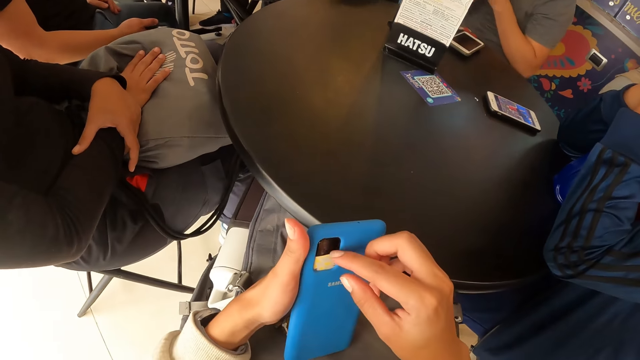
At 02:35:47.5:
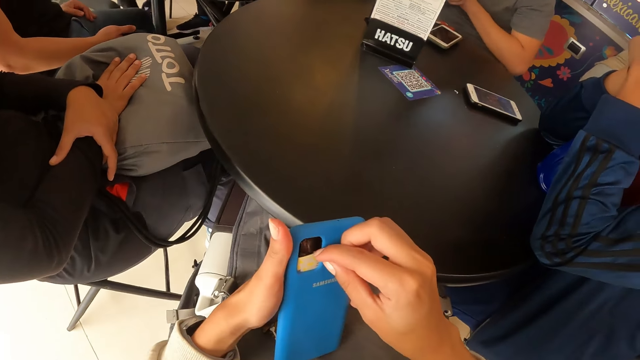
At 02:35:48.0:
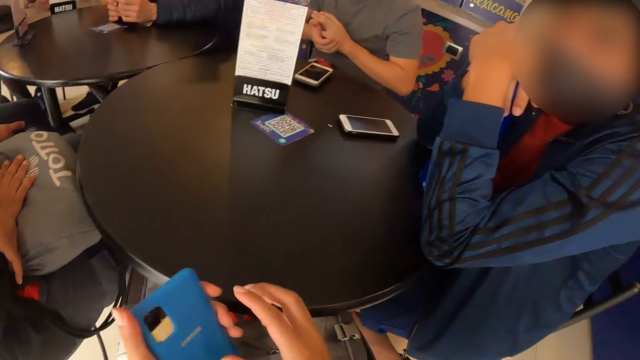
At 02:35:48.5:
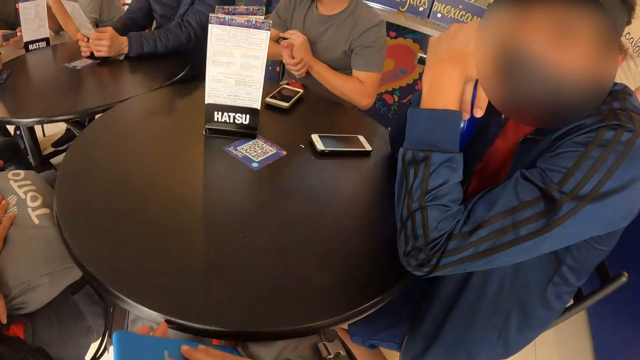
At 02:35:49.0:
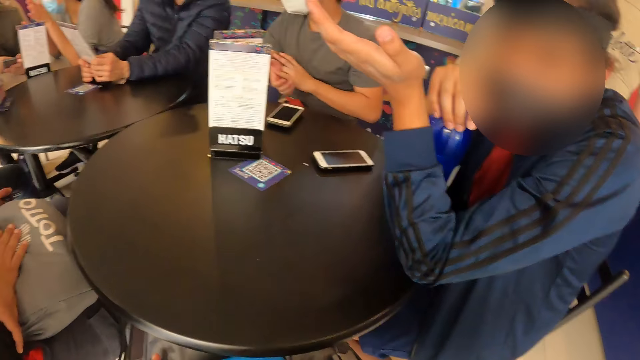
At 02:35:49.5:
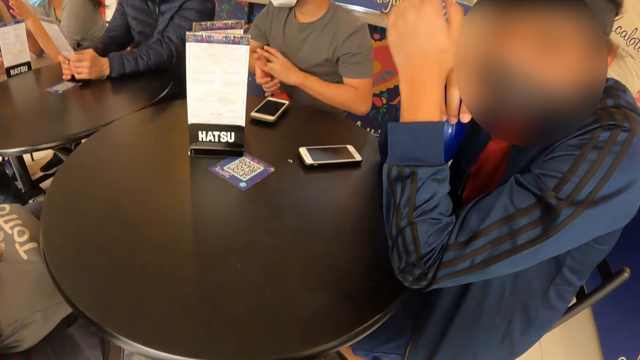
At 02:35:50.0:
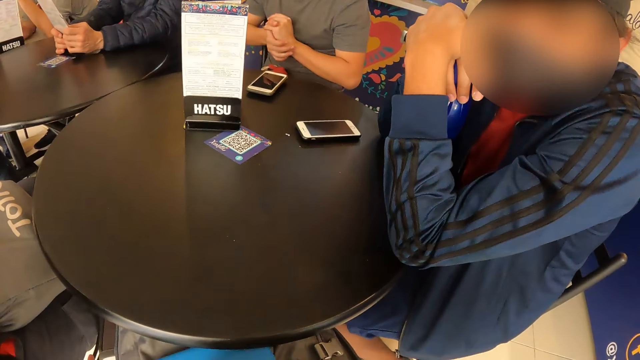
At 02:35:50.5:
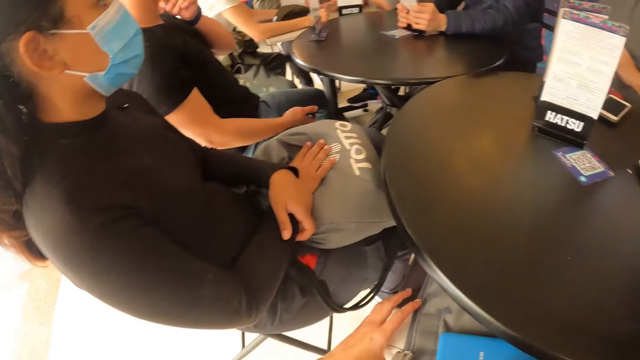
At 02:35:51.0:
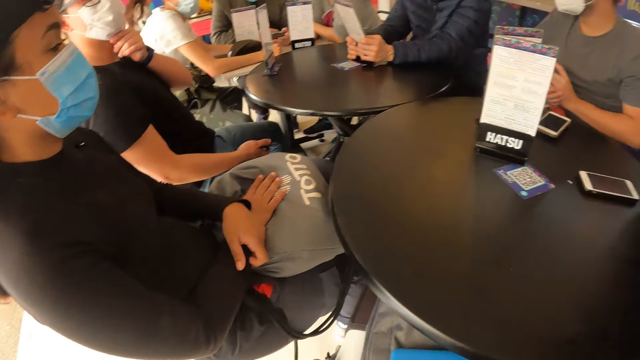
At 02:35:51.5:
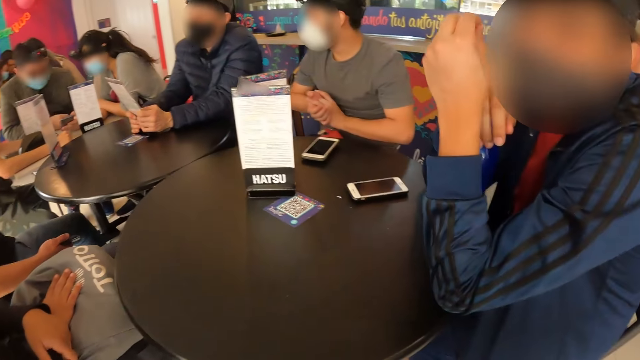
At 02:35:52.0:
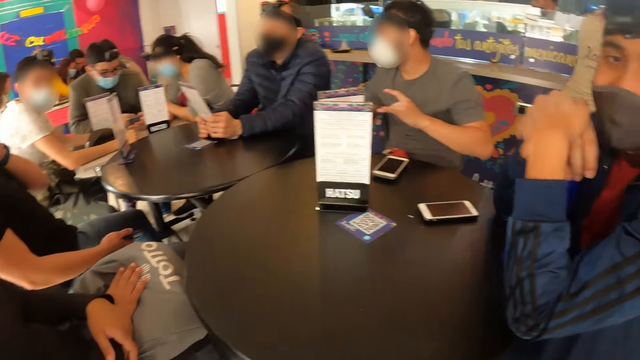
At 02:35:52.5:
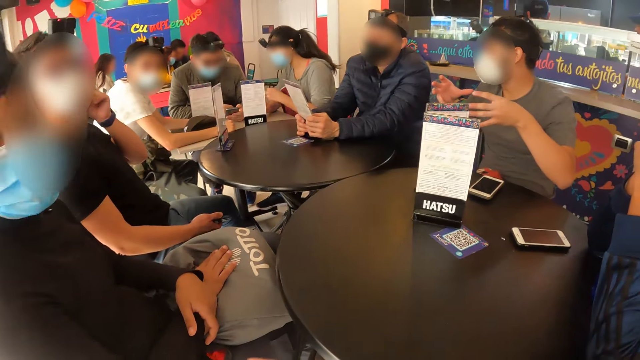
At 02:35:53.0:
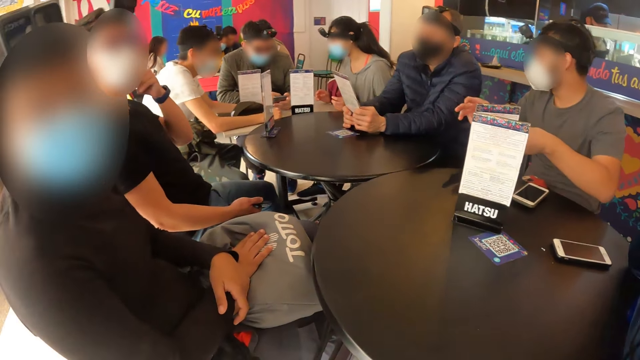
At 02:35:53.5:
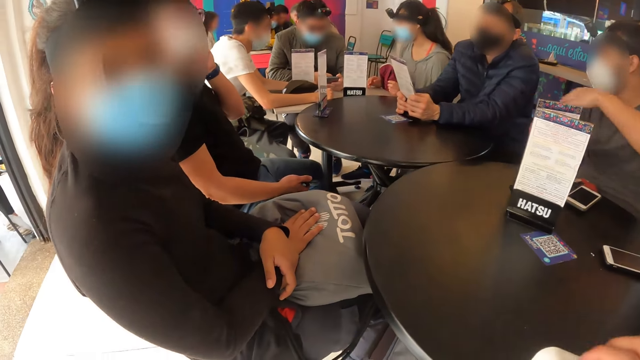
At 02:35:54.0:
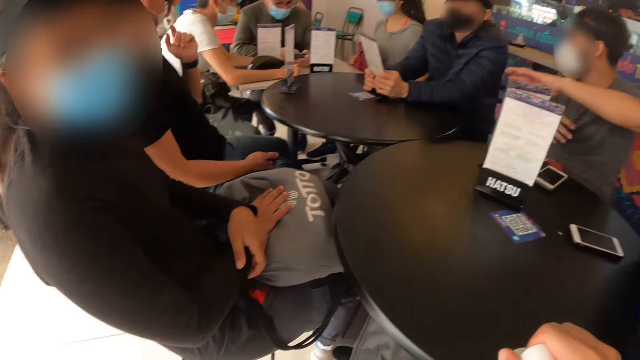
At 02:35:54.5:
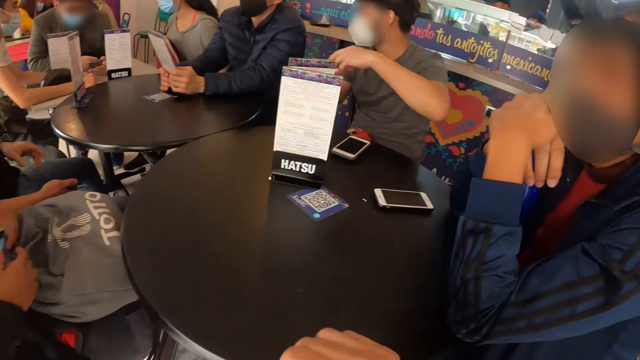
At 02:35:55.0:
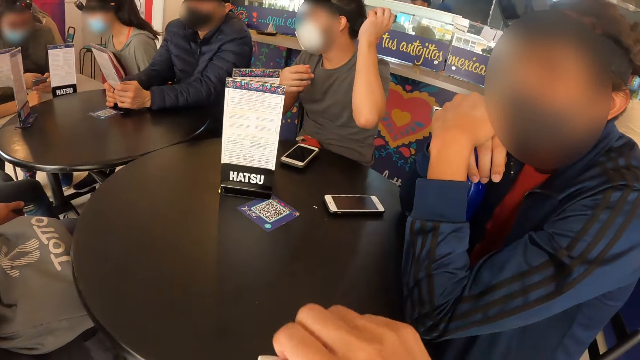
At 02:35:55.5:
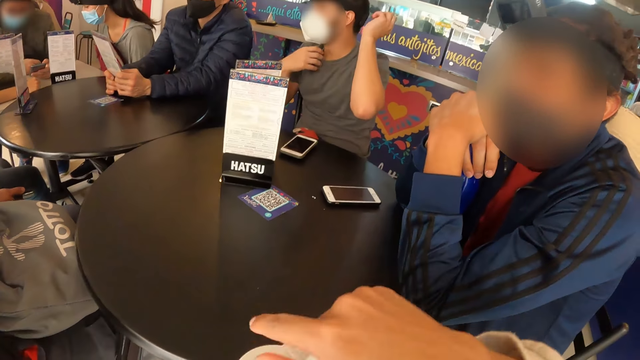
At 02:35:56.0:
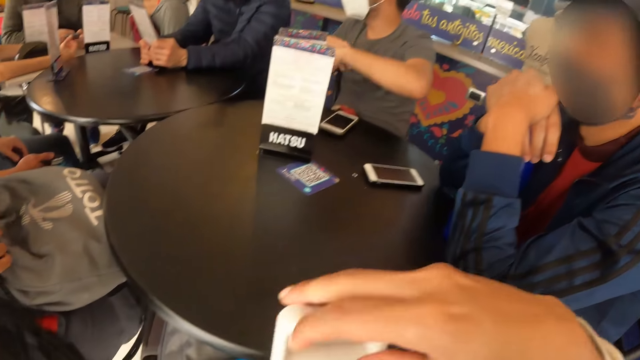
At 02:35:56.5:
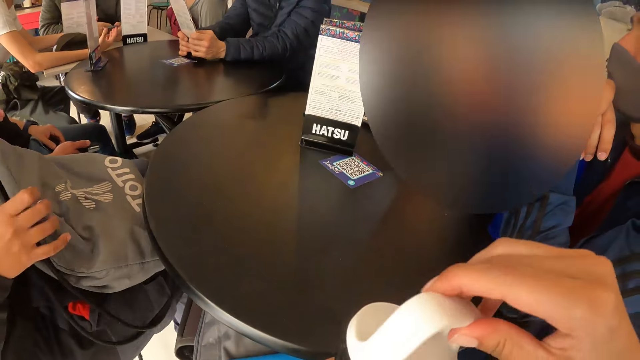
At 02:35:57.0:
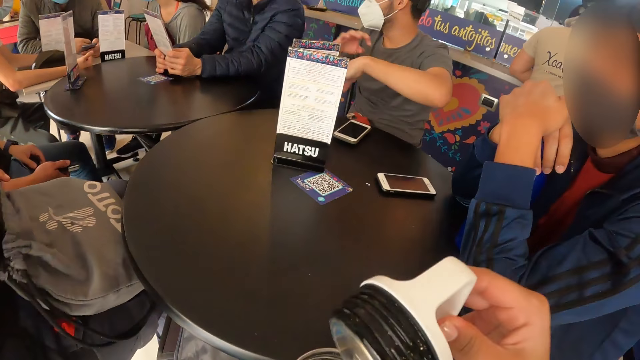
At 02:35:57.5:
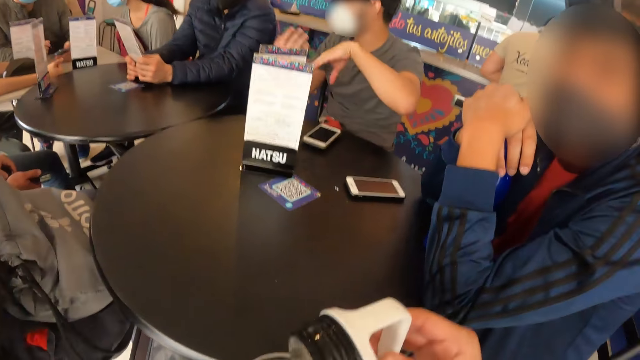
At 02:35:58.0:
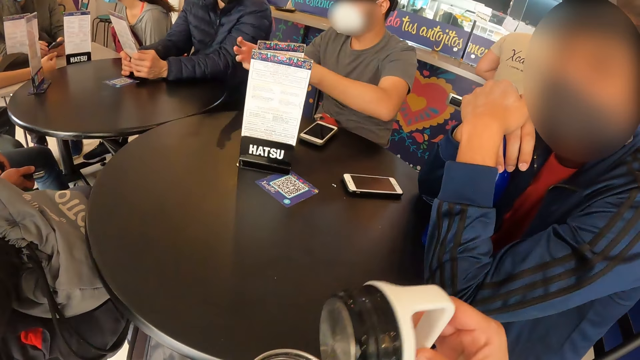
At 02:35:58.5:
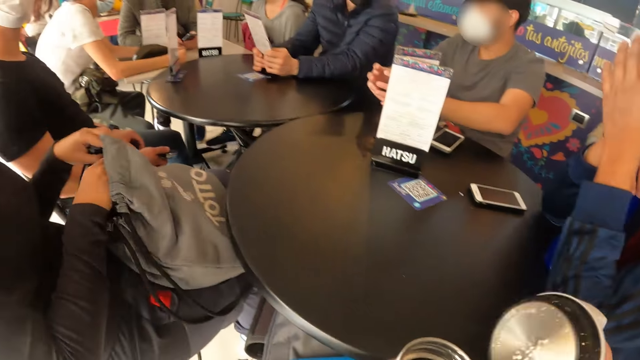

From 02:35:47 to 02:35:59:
The camera wearer drags a paper on the phone. He interacts with a man. He drops the phone in both hands on the bag on his lap. The man converses with the camera wearer. The camera wearer looks around. The man sways a hand. Another person sways hands. The camera wearer opens a bottle of water with his left hand with his right hand. The man converses with the camera wearer. A woman removes a bottle from the bag on her lap with her right hand.

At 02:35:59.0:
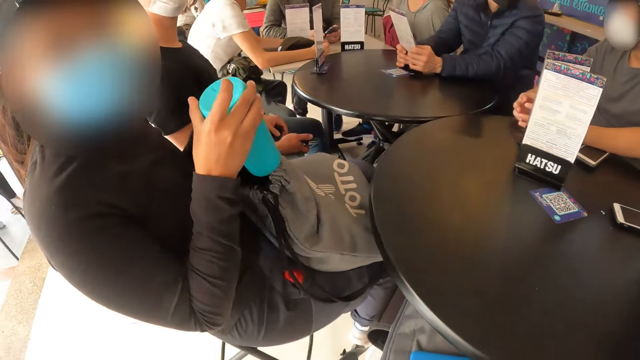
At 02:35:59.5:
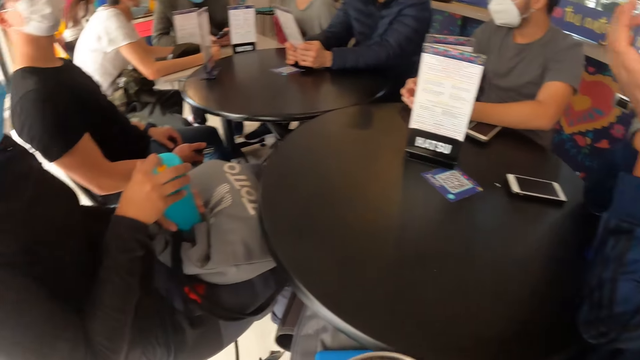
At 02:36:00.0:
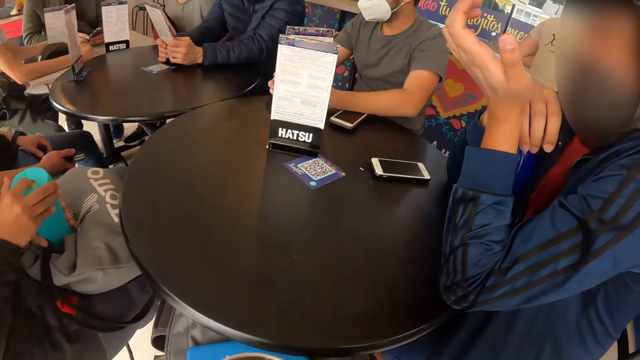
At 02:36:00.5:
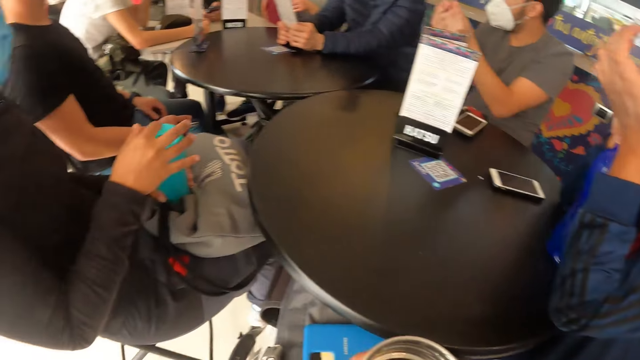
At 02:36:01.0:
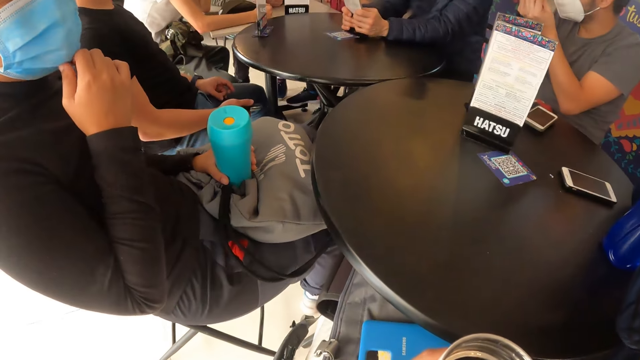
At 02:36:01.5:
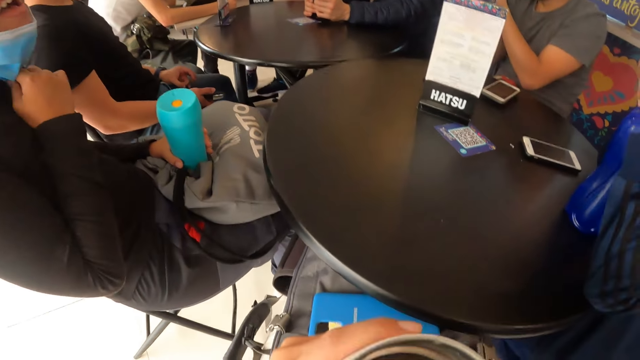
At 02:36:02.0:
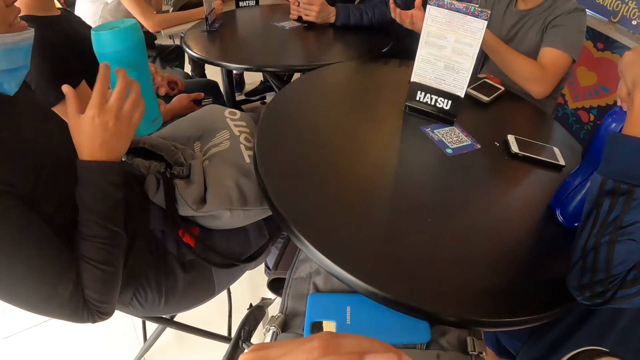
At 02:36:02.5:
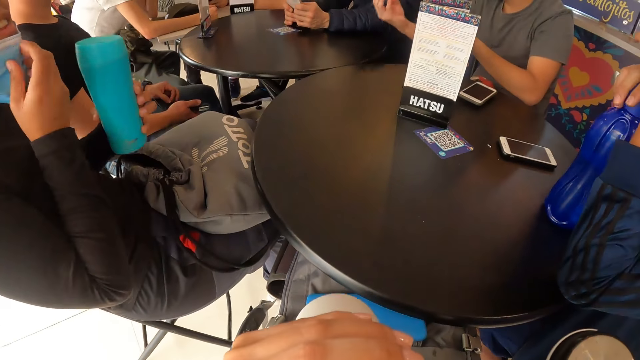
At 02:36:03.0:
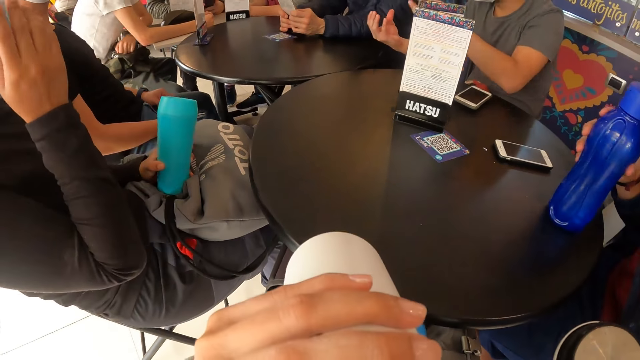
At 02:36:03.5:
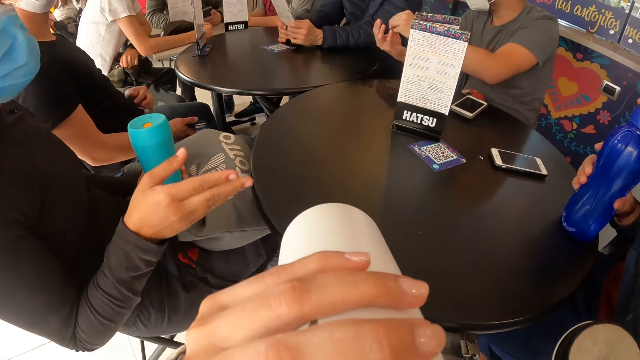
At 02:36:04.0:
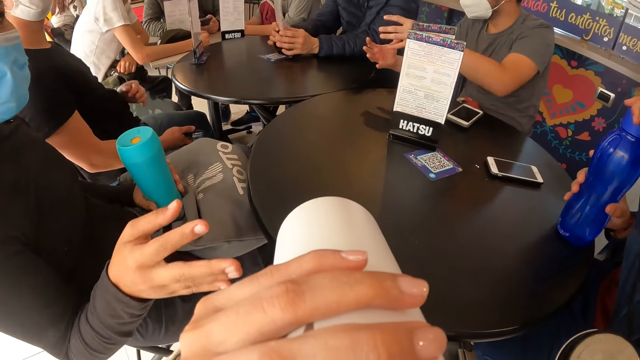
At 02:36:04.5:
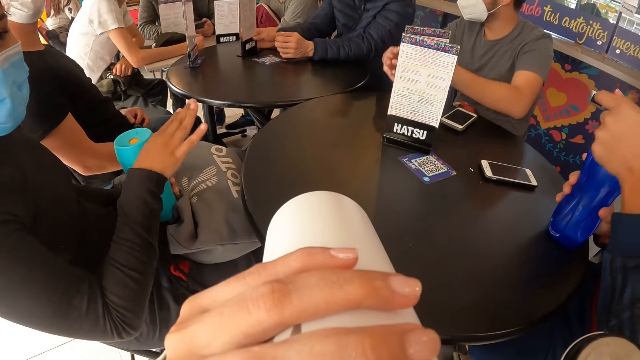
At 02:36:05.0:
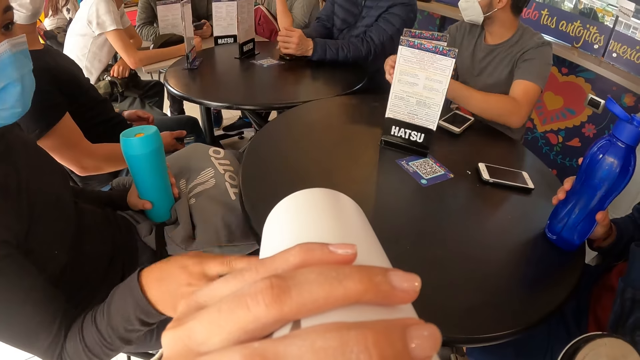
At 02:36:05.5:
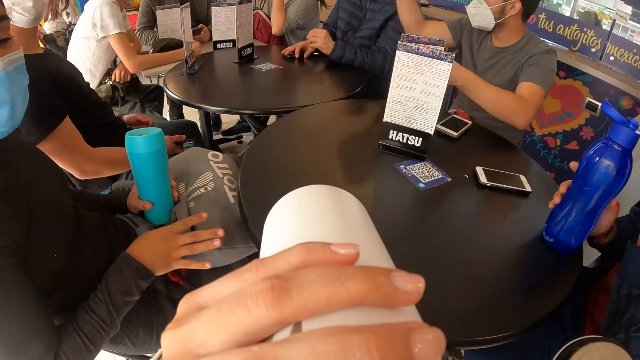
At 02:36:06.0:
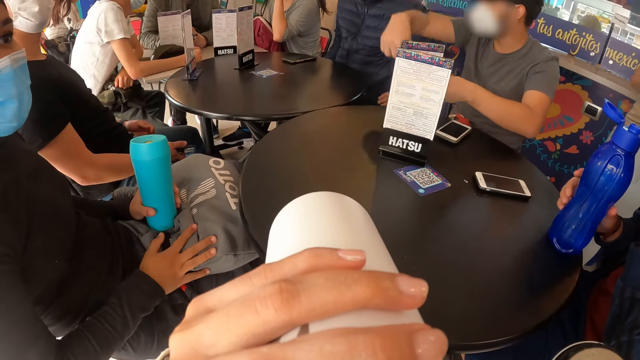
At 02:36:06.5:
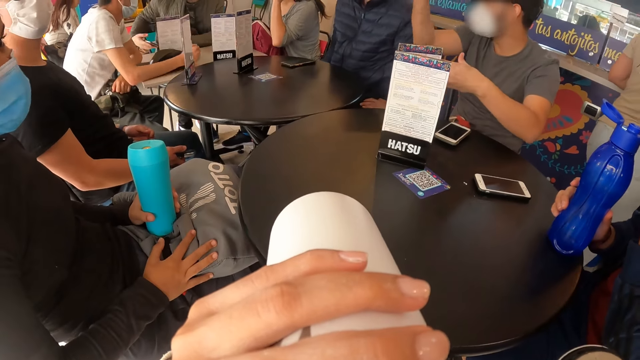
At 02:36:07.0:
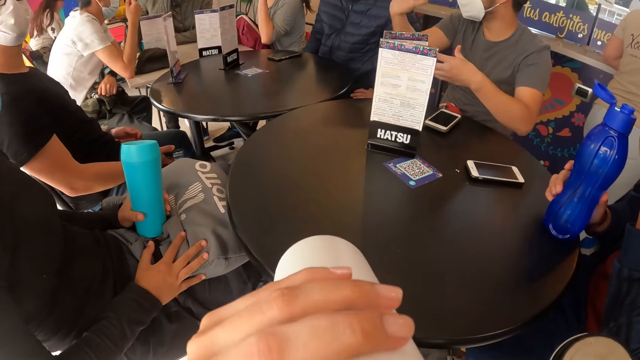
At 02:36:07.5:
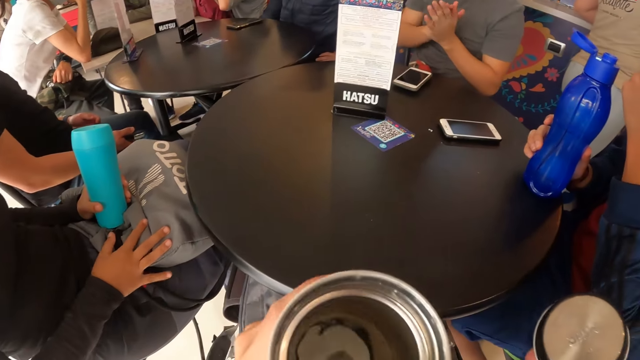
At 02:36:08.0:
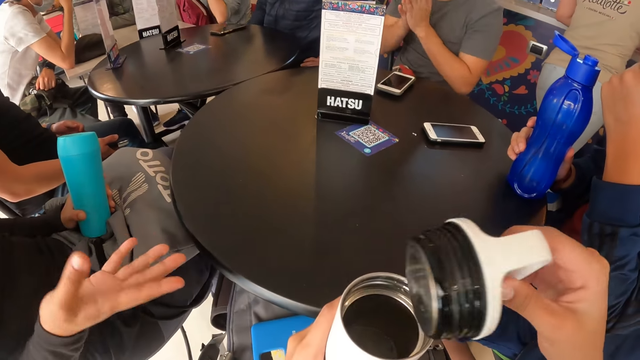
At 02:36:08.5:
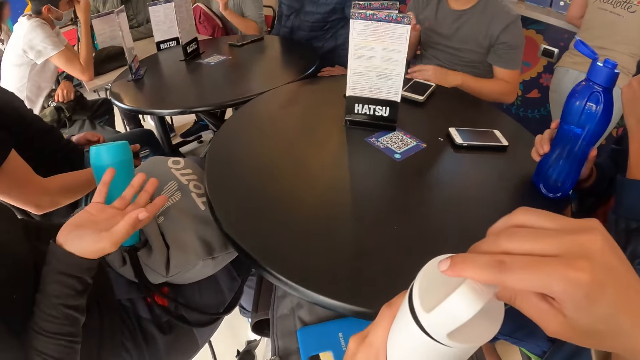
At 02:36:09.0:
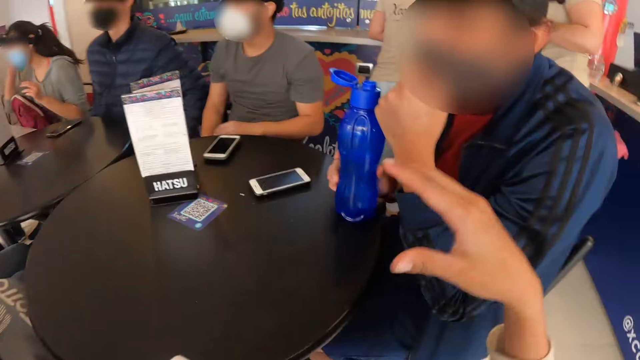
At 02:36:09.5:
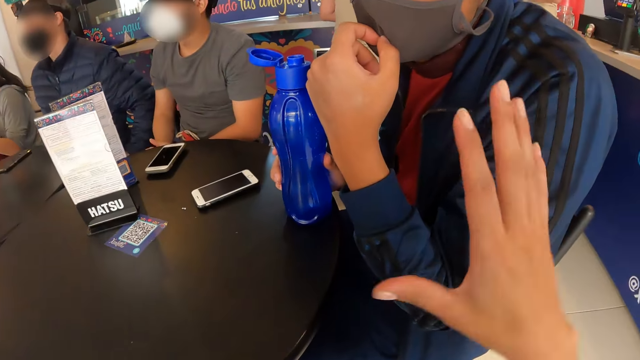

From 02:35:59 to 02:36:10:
A woman moves the mask on her face with her right hand. The camera wearer drinks from the bottle in his left hand. A man moves the menu on the table with both hands. Another man opens the bottle in his right hand with his left hand. The woman sways a hand. A person sways hands. The camera wearer closes the bottle in his left hand with the cover in his right hand. The woman sways a hand. The camera wearer sways a hand.
